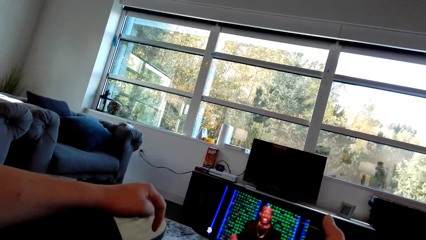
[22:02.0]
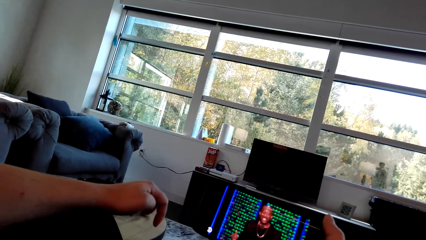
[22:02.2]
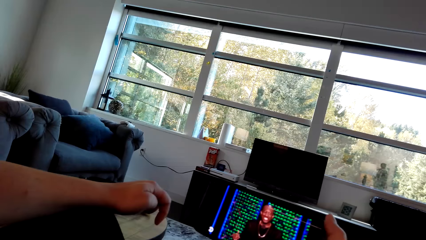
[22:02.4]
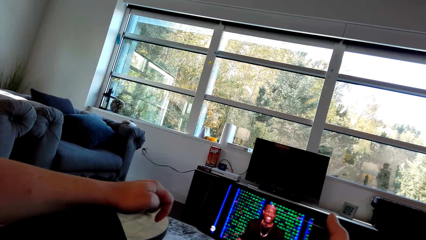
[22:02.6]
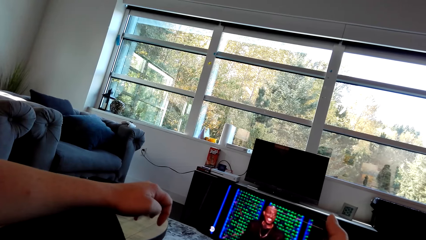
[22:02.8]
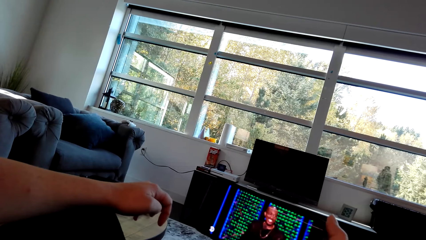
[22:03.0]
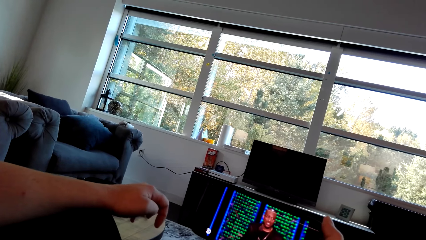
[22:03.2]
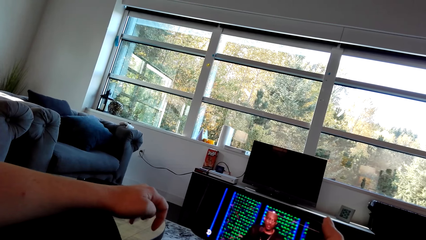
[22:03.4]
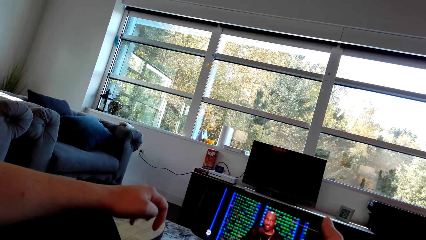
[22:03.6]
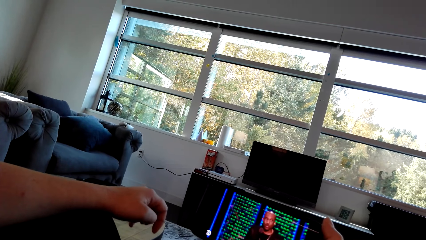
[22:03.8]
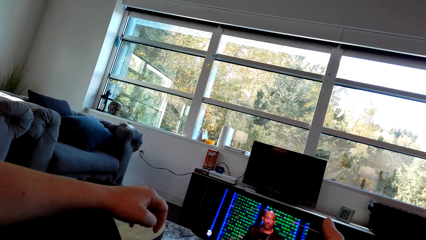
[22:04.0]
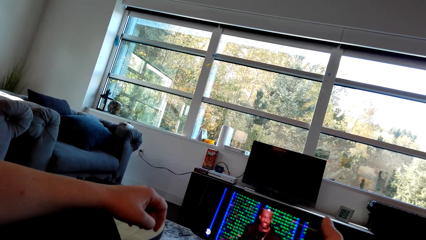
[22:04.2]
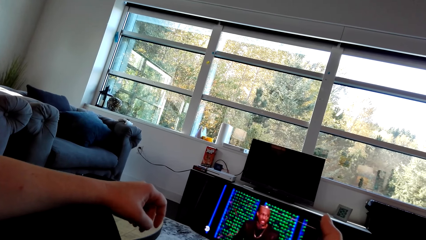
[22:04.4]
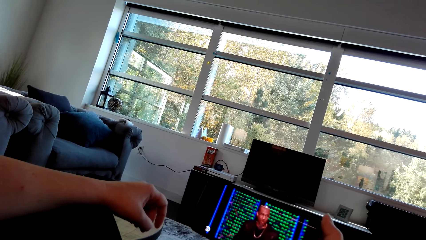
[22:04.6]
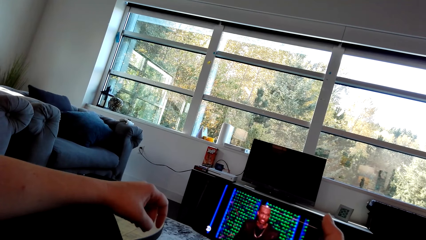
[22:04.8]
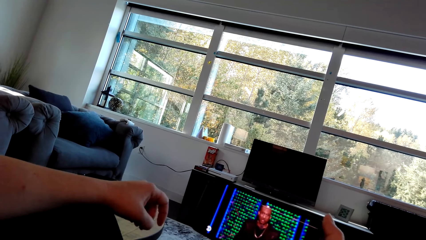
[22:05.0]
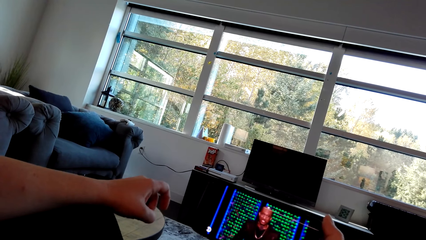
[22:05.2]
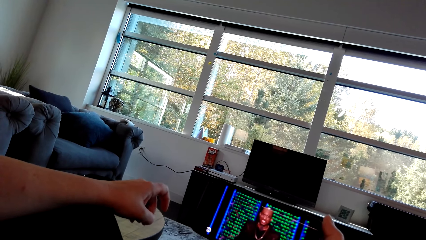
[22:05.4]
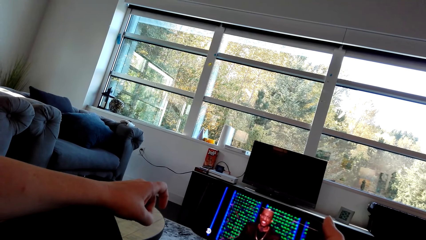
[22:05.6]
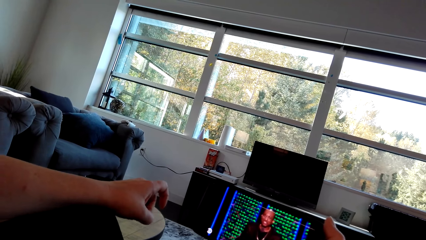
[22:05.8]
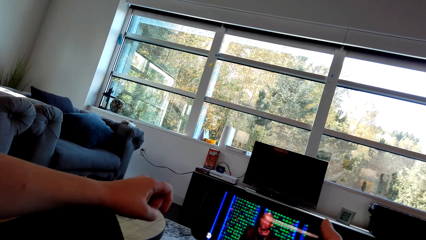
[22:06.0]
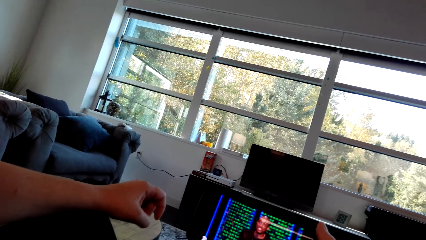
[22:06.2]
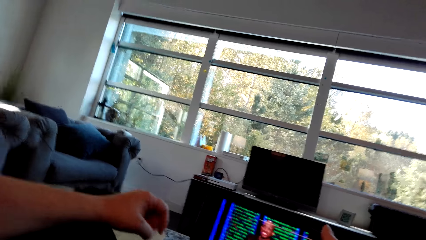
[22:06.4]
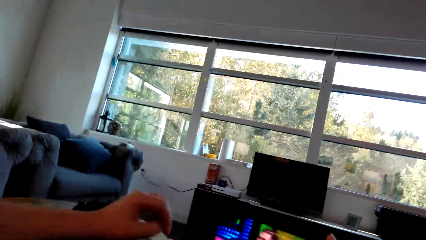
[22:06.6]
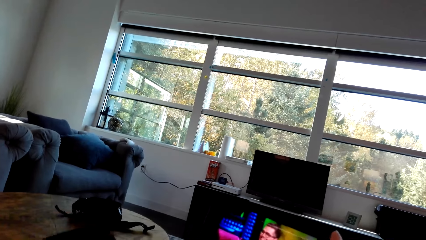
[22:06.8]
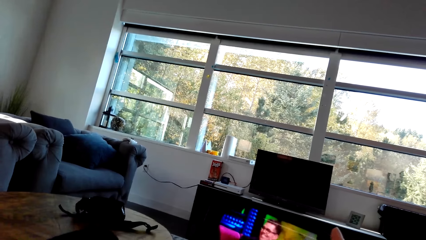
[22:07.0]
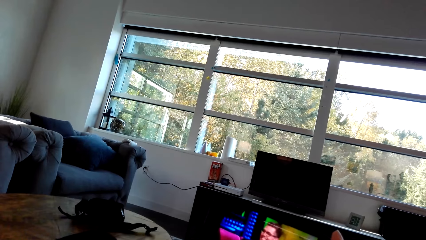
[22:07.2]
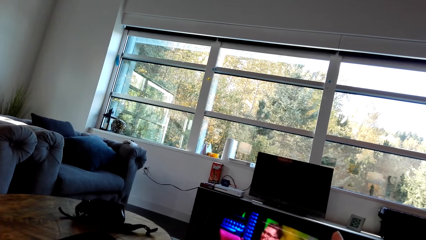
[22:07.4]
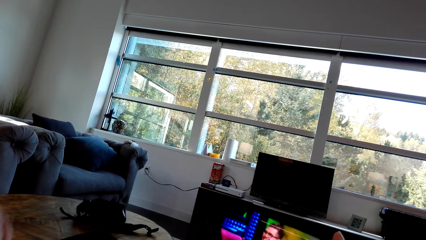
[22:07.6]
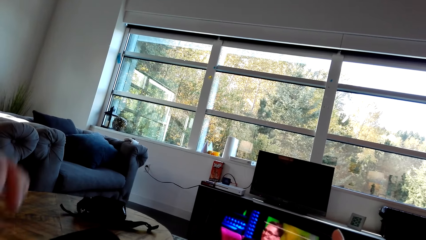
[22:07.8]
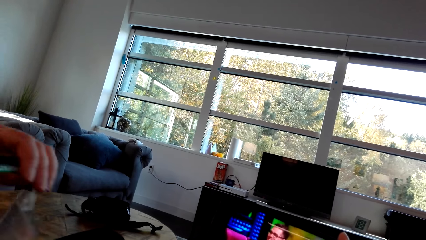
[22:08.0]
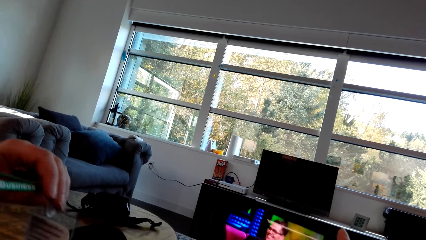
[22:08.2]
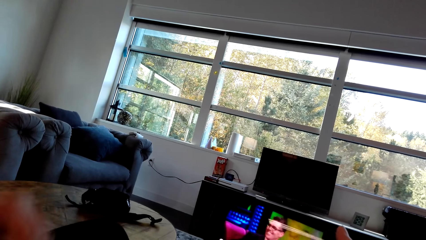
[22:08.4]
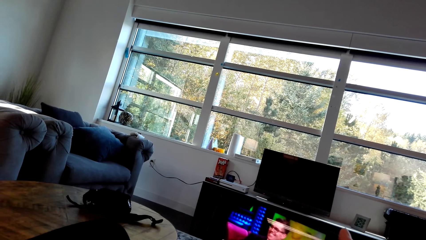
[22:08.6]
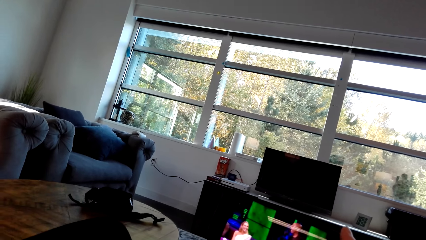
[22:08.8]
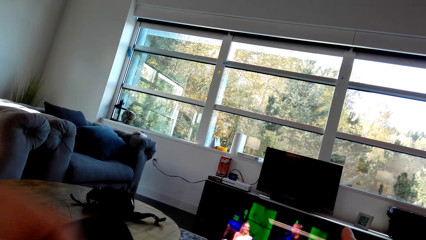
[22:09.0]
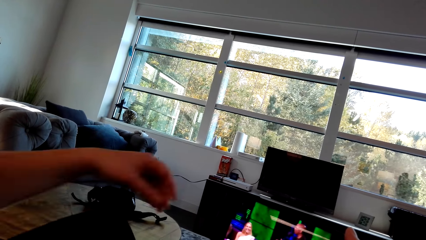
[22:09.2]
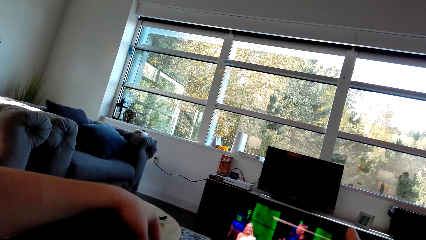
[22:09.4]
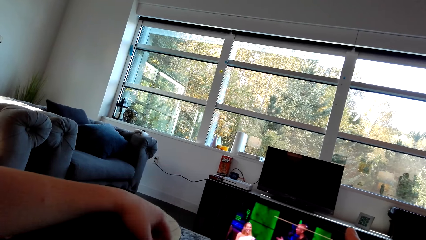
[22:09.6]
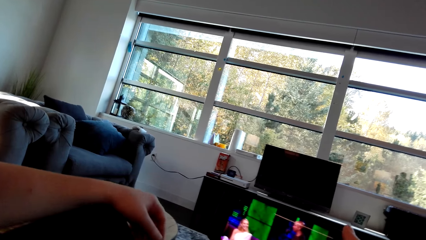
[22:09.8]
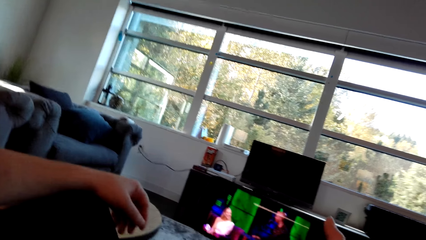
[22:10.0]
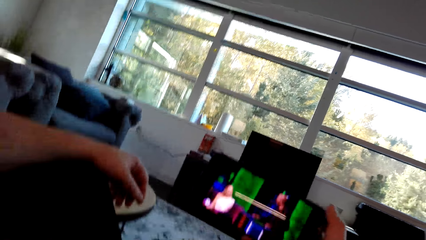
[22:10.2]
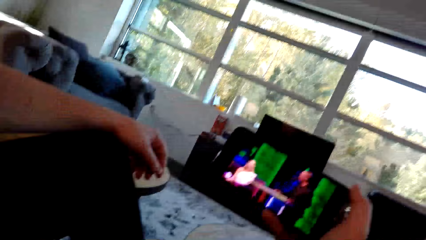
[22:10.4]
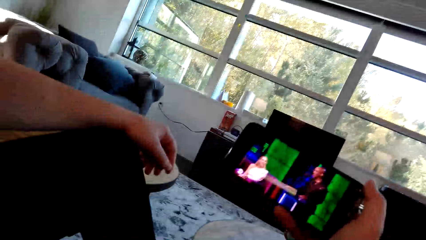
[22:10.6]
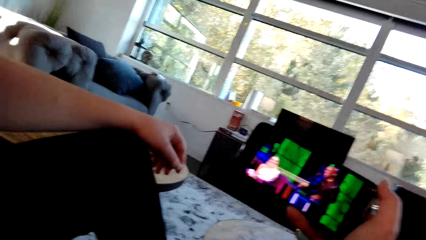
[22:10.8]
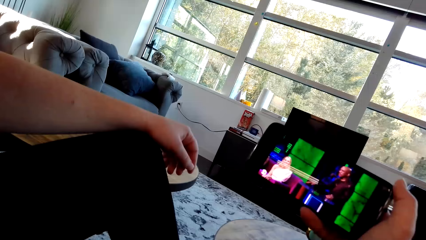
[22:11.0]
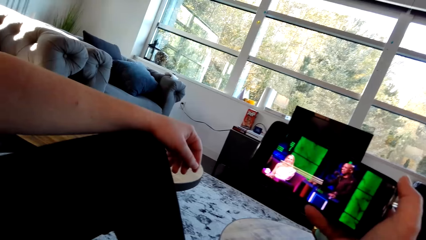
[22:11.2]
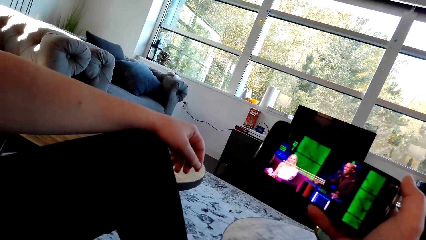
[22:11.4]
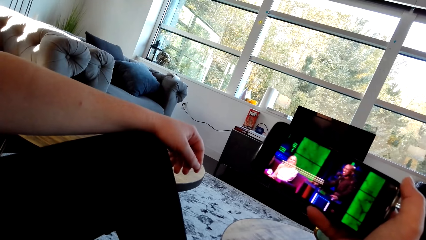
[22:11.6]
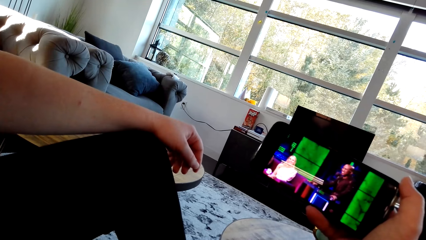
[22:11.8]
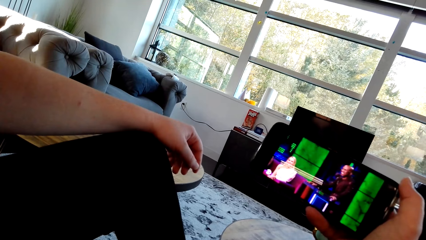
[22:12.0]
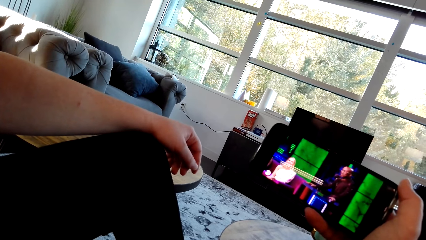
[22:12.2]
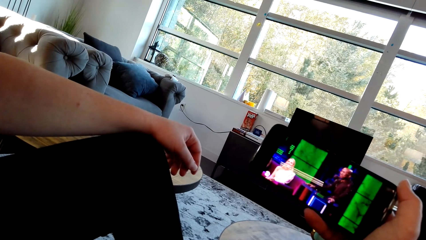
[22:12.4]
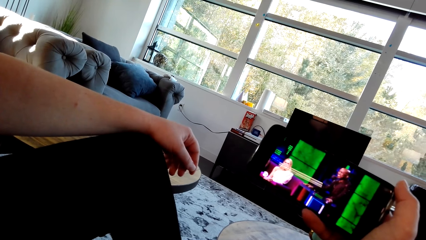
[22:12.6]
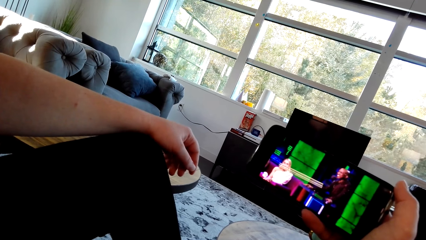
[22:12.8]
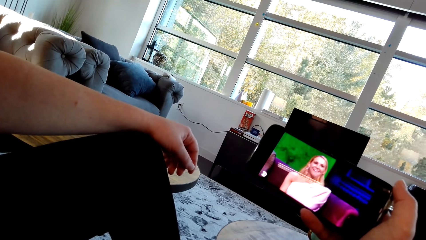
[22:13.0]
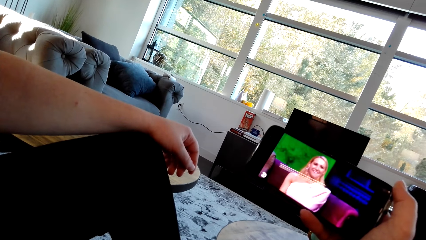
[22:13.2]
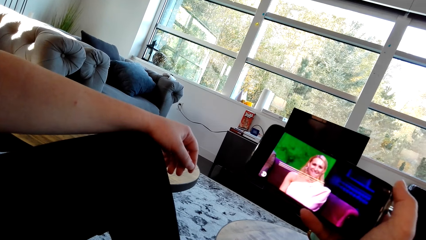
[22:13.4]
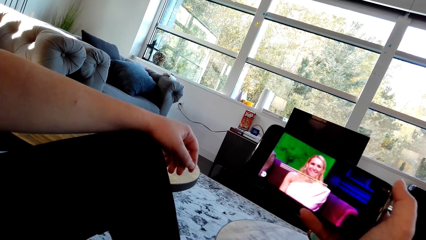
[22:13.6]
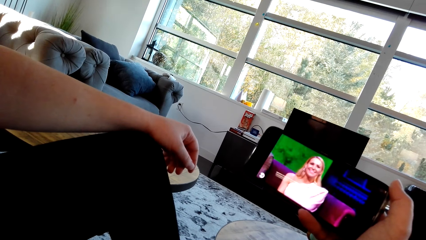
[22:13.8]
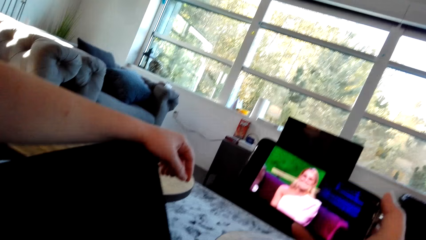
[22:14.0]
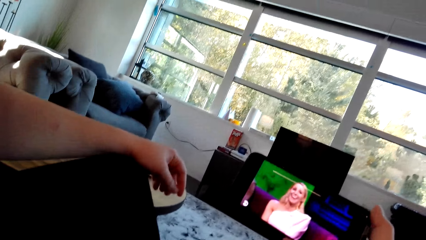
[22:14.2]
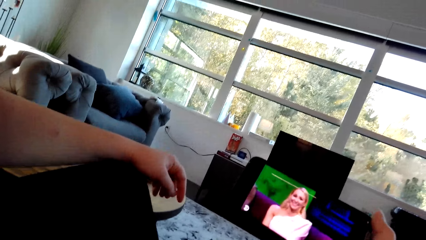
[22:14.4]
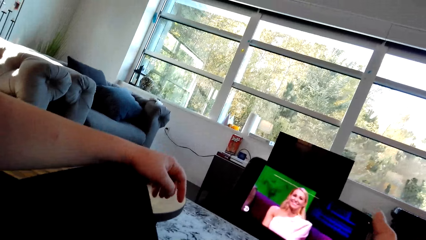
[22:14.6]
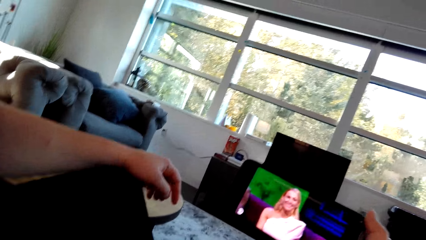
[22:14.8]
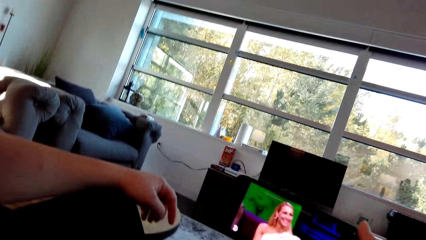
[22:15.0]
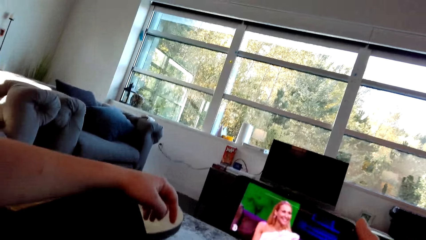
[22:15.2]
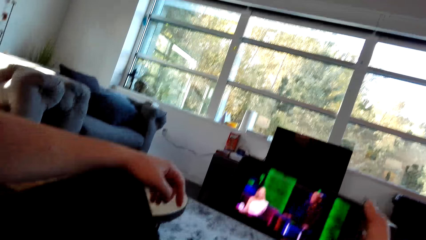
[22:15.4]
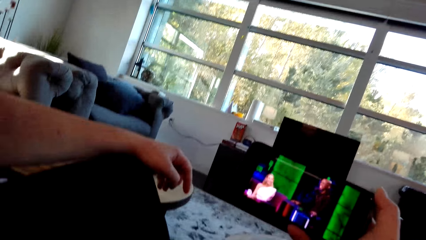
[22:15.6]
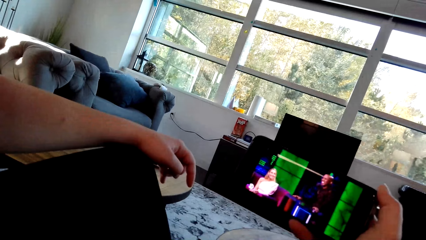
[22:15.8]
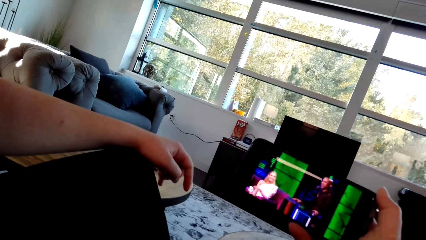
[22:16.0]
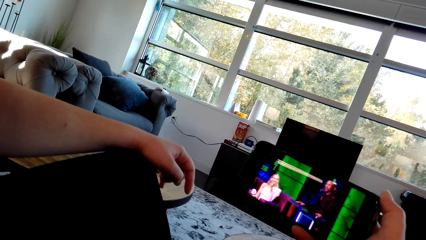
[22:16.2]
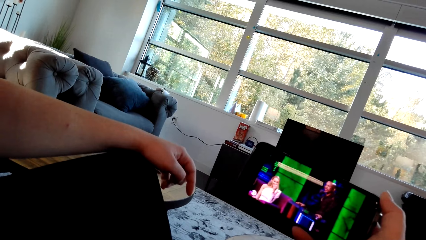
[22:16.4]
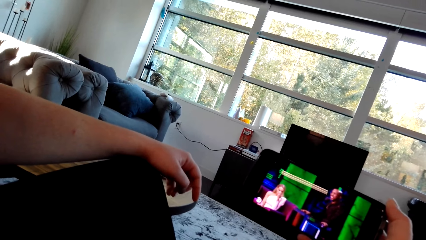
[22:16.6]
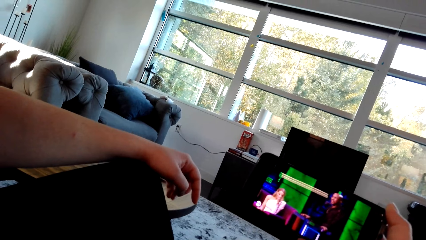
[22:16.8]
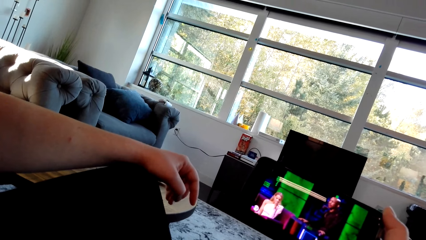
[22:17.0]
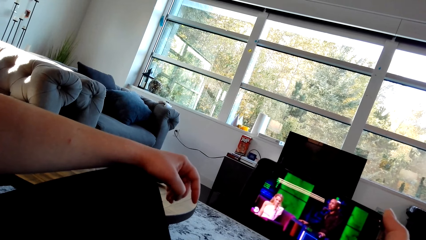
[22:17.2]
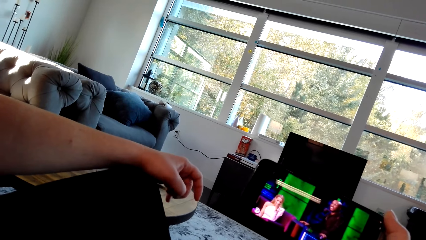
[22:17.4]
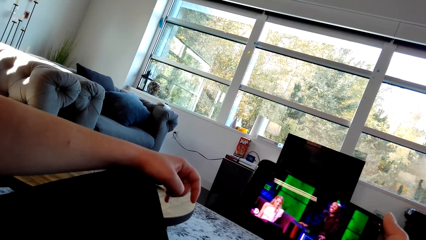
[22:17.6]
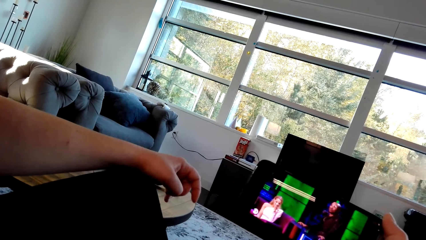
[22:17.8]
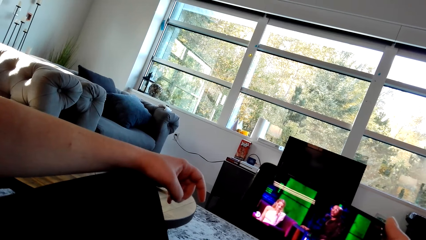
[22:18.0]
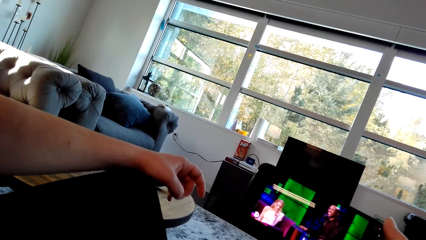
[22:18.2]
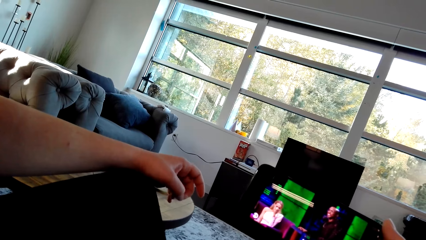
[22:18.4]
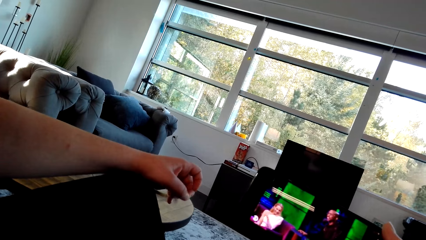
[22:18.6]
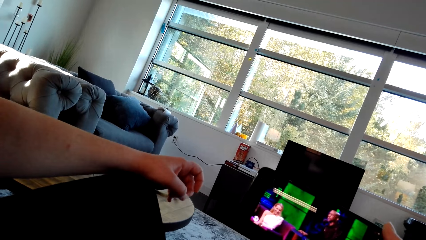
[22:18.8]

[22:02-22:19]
The lady clasps the fingers. The camera wearer adjusts the hand. The lady touches something and stares at the mobile phone. The lady clasps the fingers.
